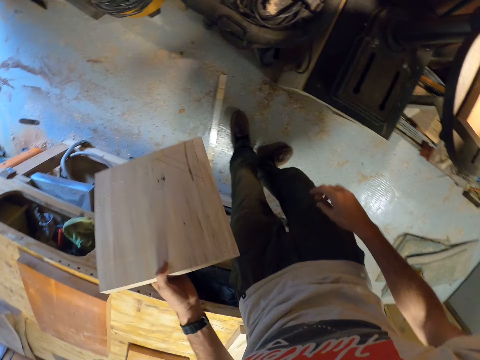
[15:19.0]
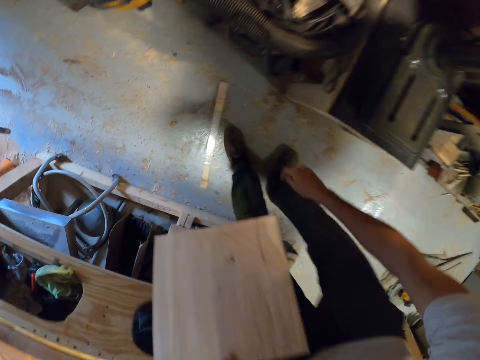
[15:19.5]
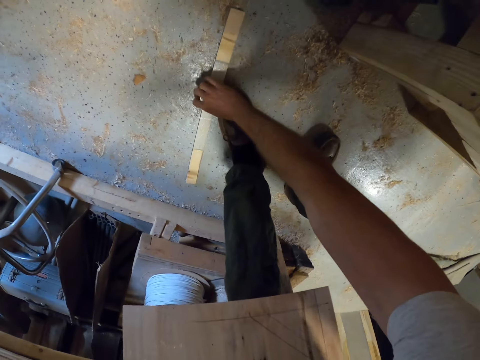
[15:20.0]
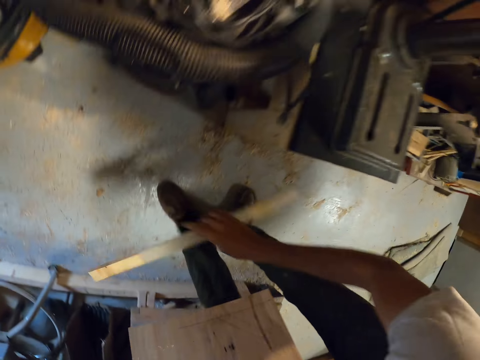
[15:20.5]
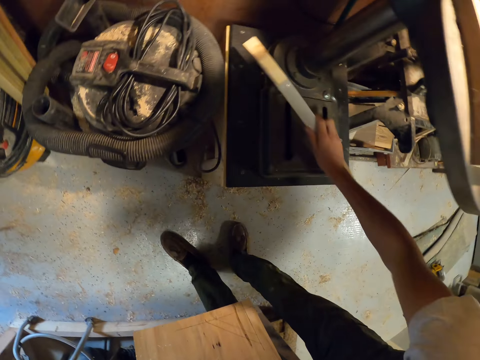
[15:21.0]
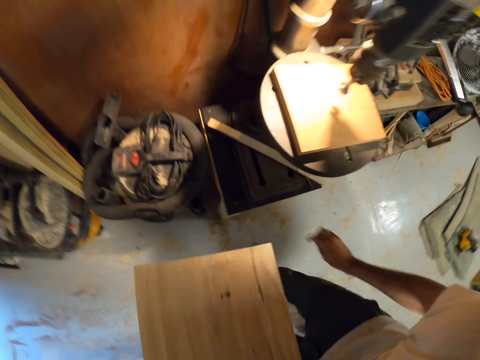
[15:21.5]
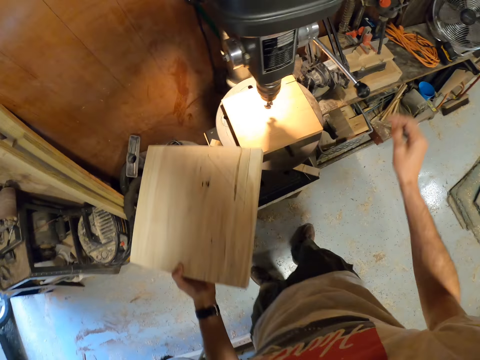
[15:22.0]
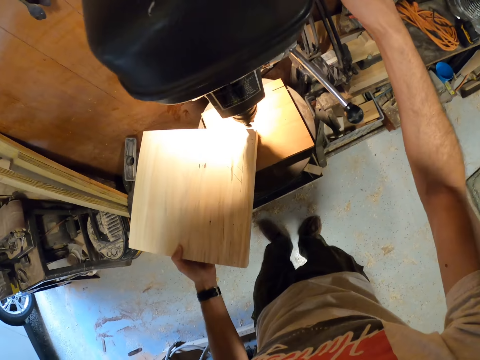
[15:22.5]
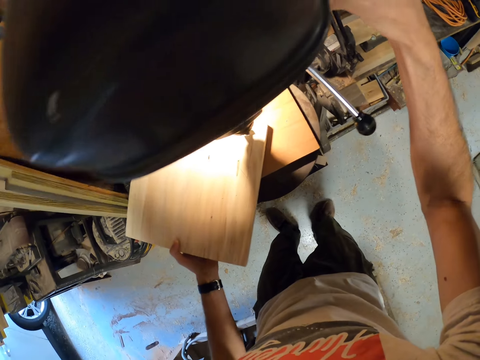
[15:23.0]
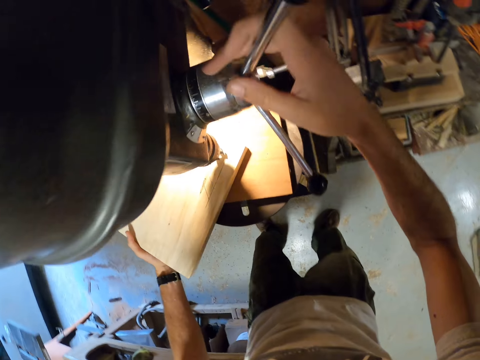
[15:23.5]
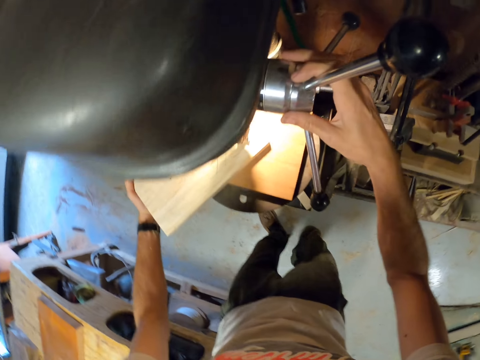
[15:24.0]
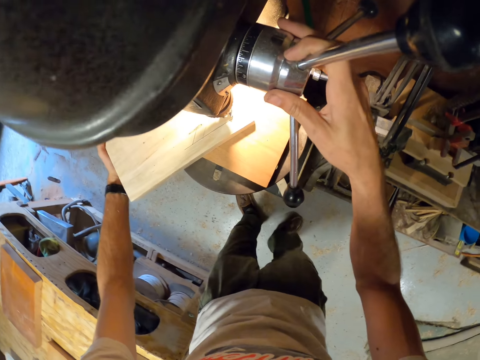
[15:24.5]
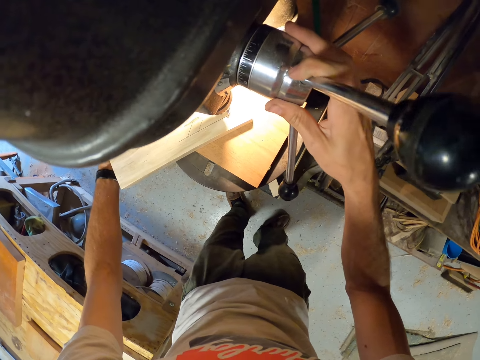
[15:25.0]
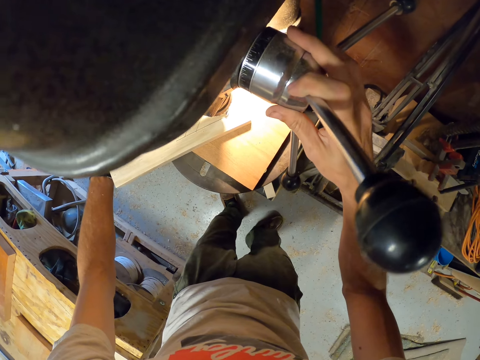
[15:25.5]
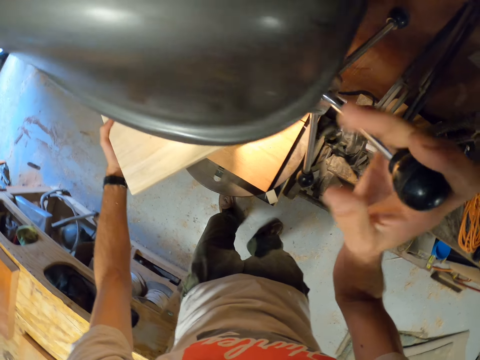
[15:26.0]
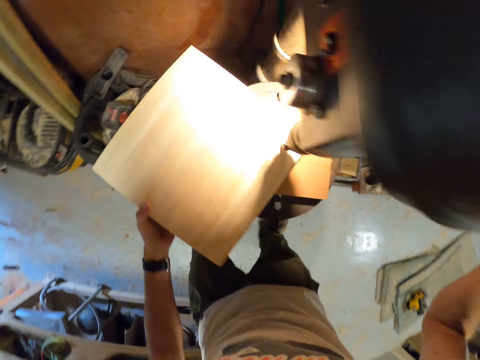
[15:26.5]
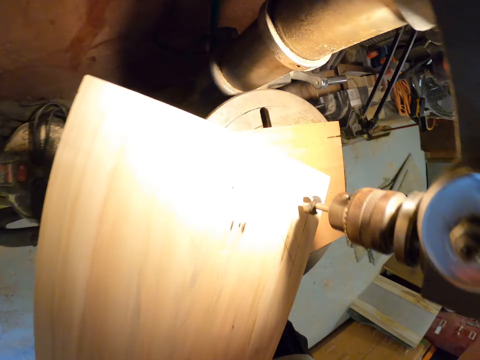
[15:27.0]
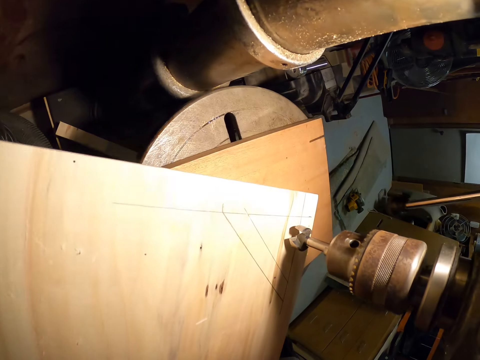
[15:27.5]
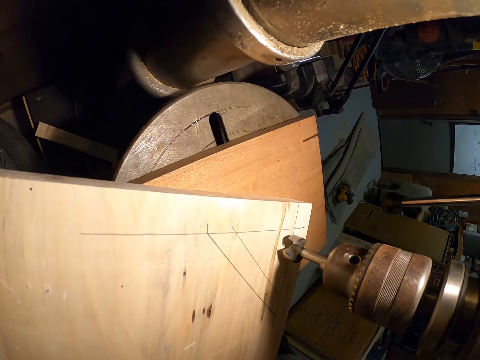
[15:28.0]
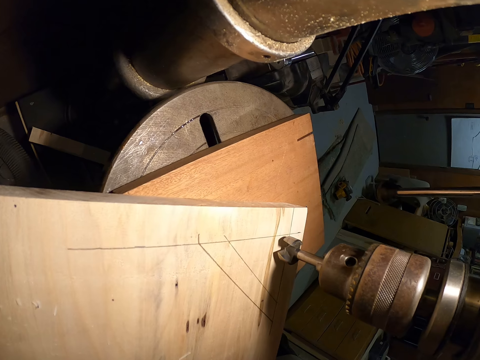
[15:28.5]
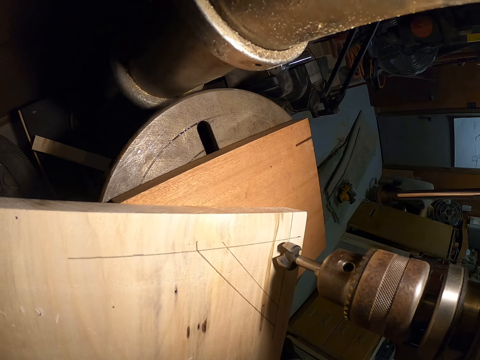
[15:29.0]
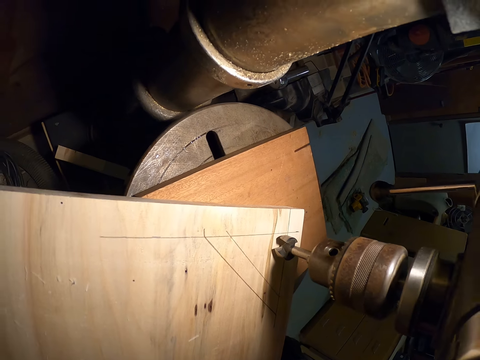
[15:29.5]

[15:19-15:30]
The camera wearer holds the piece of wood in his left hand. He picks up a piece of plywood from the floor with his right hand. He drops the piece of plywood on the base of the bench drill press with his right hand. He places the piece of wood on the third piece of wood on the drill table on the bench drill press with his left hand. He rotates the feed handle. He sets the bench drill press with the bench drill press handle with his right hand. He holds the hand wheel. He positions the drill bit.

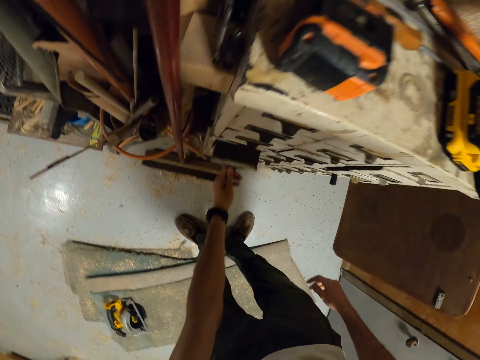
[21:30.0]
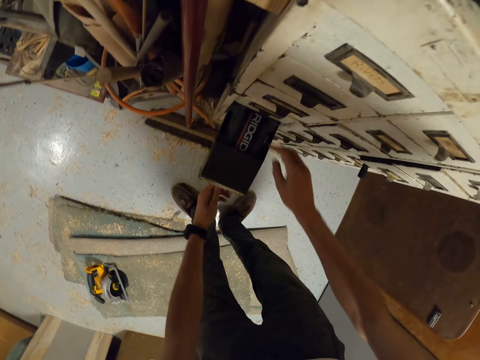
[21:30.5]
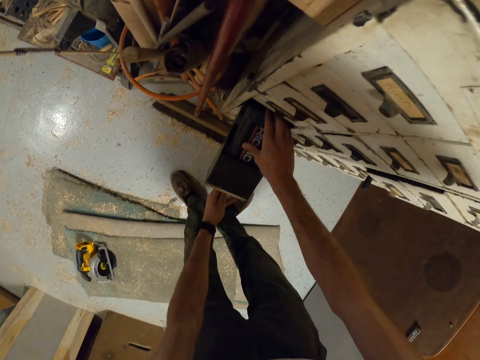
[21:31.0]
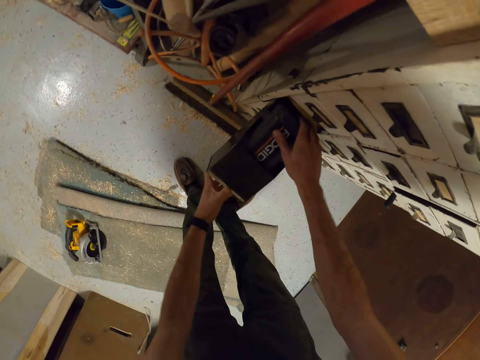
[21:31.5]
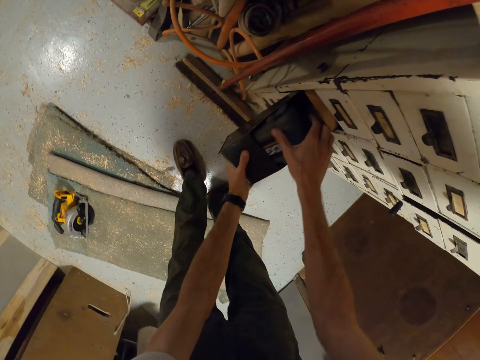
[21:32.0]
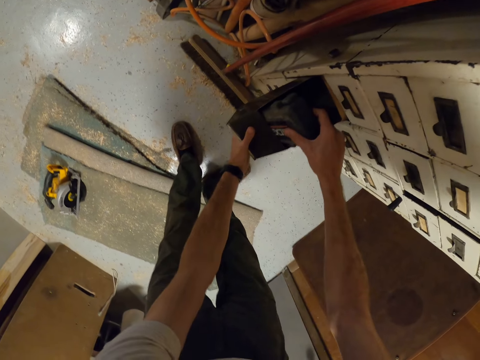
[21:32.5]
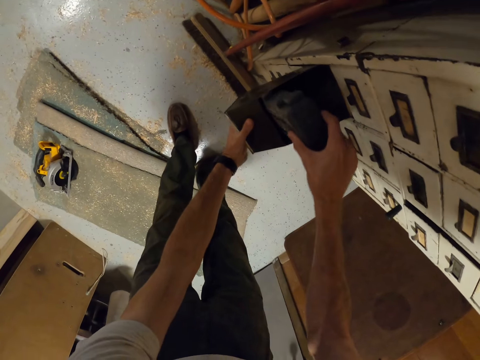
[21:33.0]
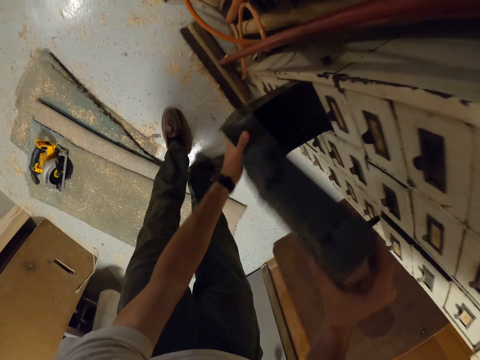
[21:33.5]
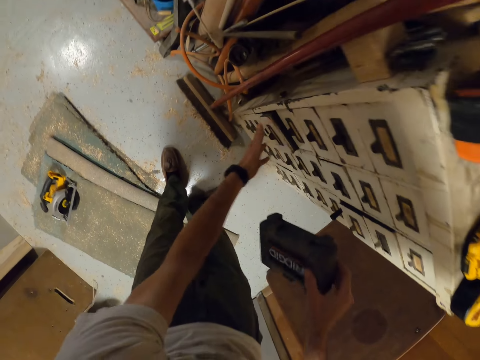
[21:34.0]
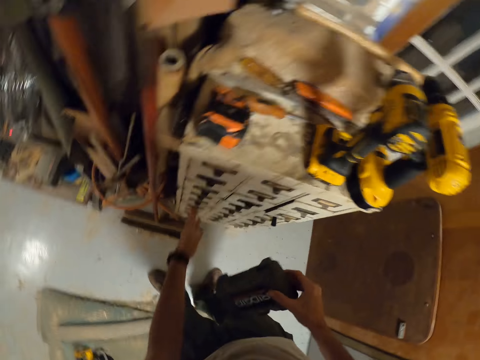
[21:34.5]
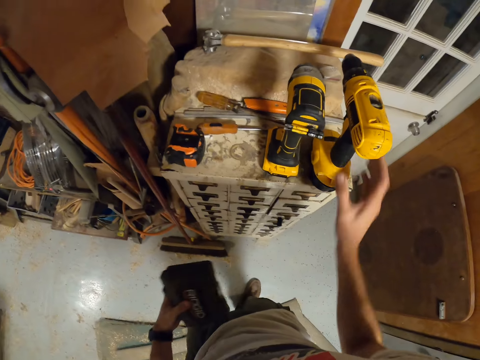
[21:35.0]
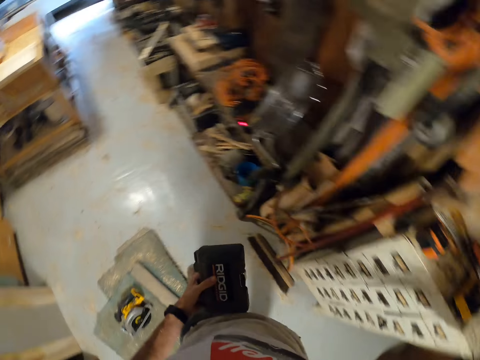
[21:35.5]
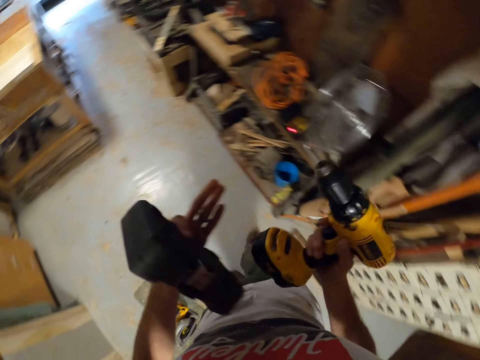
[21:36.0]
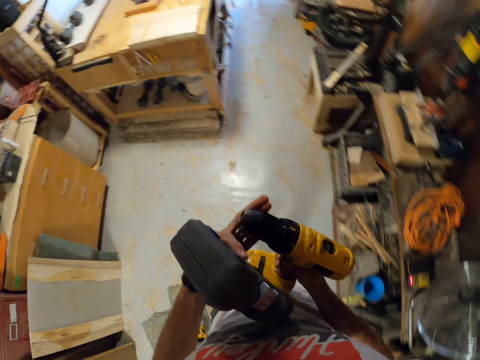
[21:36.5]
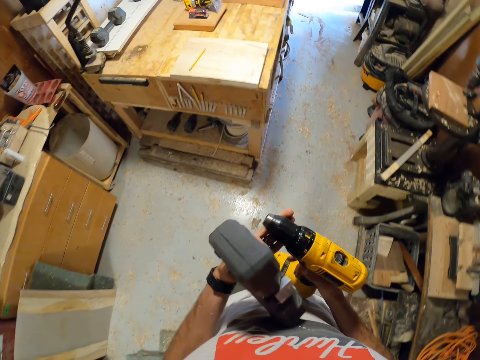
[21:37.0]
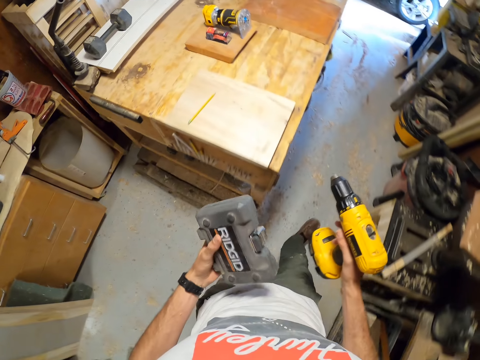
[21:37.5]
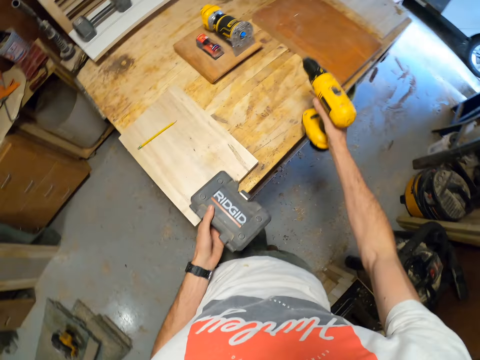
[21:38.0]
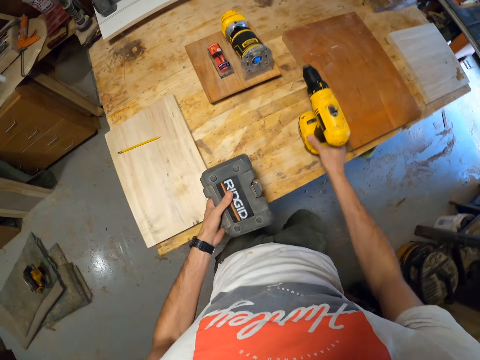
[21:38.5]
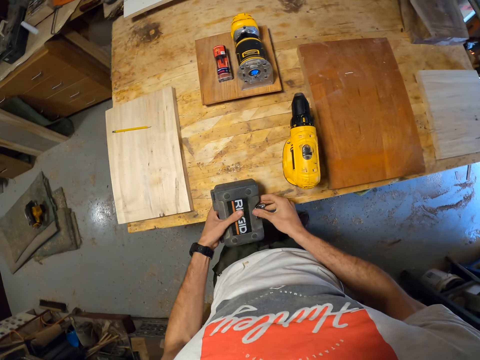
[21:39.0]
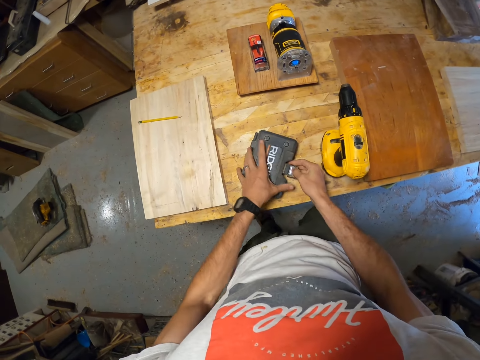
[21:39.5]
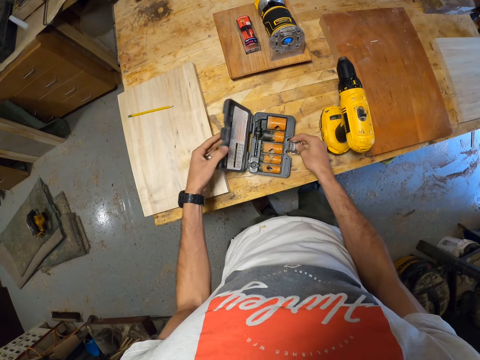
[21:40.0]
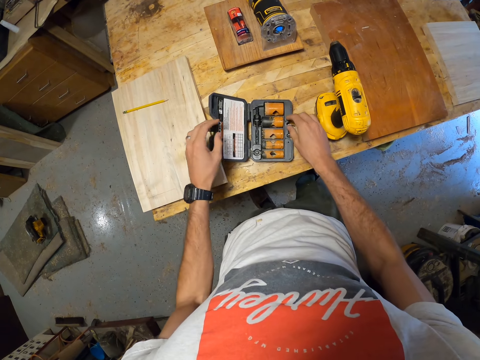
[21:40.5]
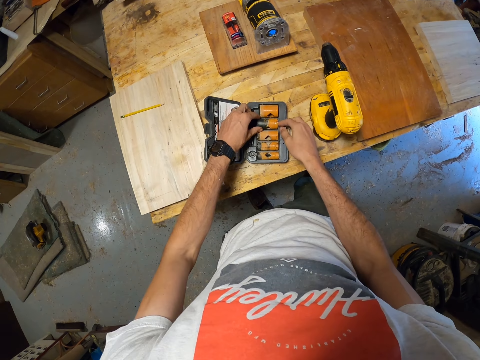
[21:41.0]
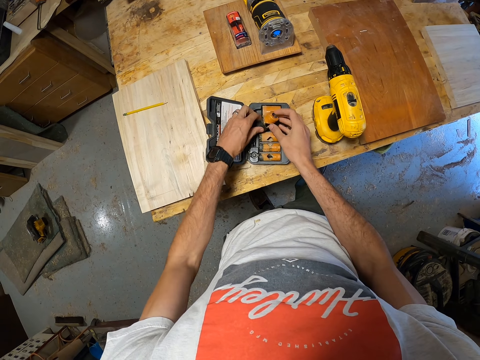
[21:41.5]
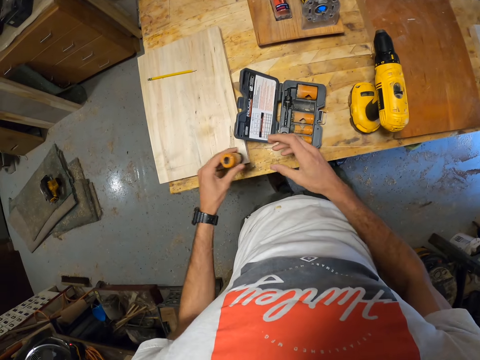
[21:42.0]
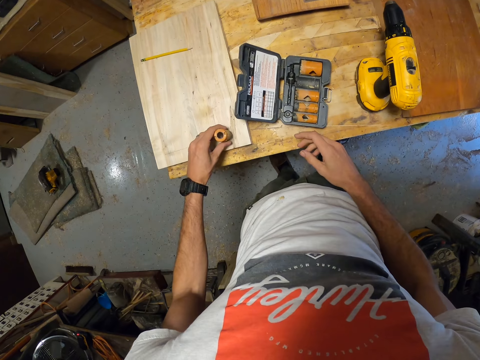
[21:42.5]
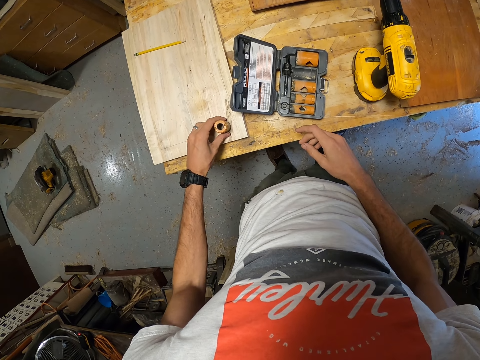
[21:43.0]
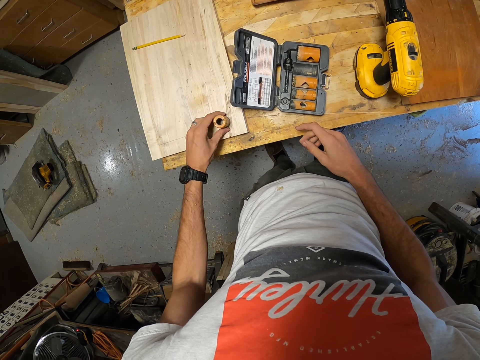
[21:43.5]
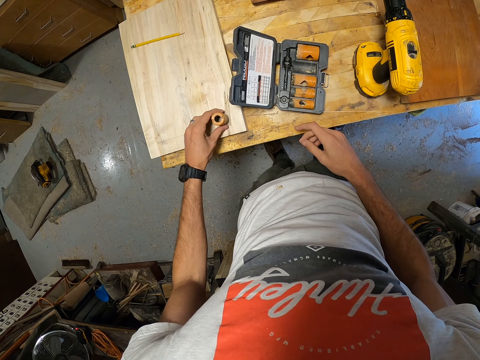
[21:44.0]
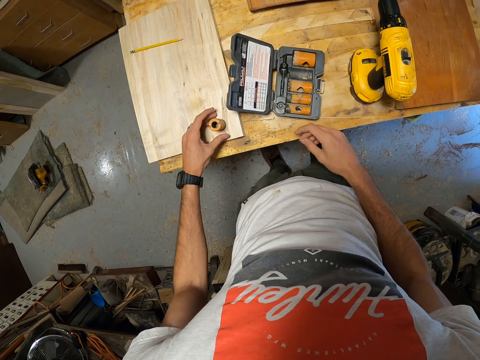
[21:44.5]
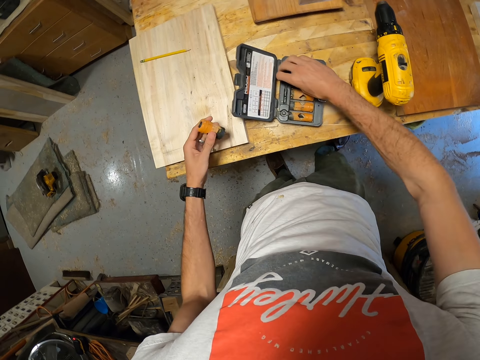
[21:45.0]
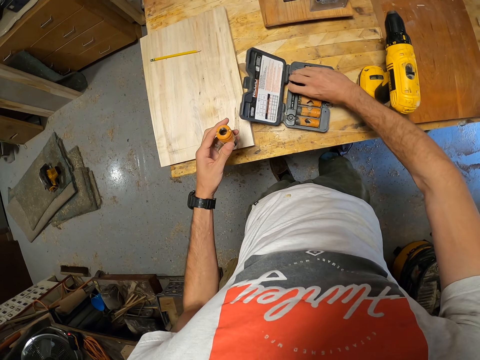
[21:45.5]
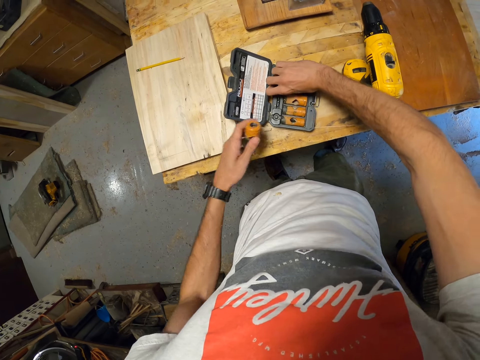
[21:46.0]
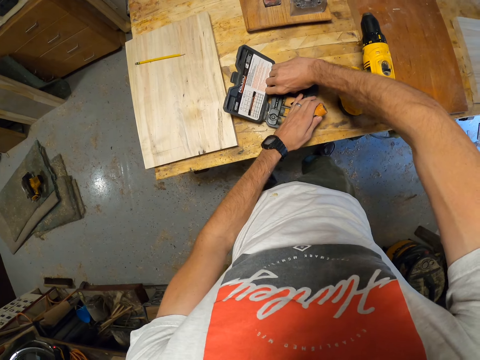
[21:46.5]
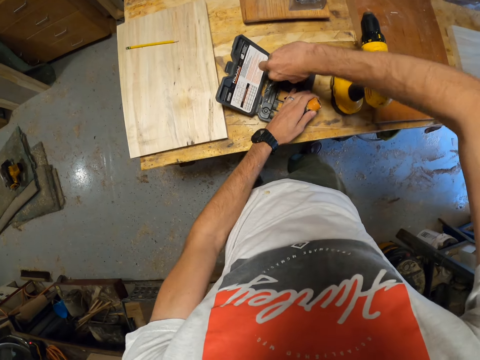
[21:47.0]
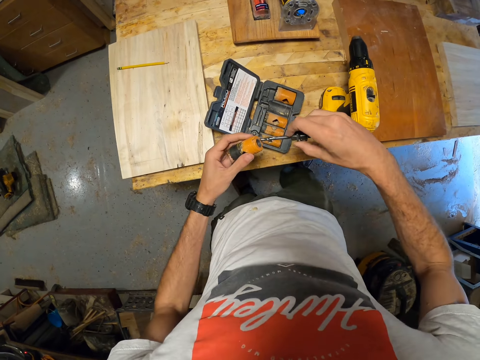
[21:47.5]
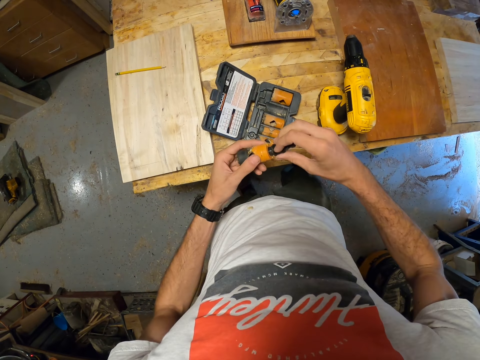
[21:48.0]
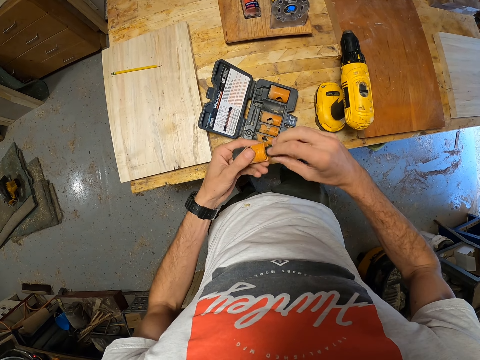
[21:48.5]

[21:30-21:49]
The camera wearer picks a pack from the cabinet drawer with his right hand. He closes the drawer. He picks a cordless drill machine from the top of the cabinet with his right hand. He walks around. He drops the cordless drill machine on the workbench with his right hand. He drops the pack on the workbench with his left hand and opens the pack on the workbench with his left hand. He picks a drill chuck or hole saw from the pack with both hands. He places the hole saw on a board. He takes the hole saw. He picks a drill bit from the pack with his right hand. He fixes the drill bit to the drill chuck in his left hand.
